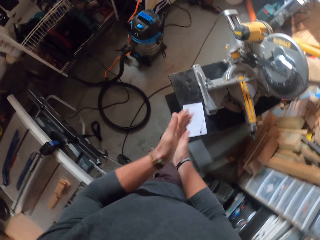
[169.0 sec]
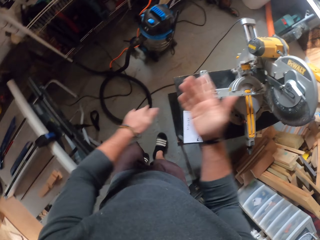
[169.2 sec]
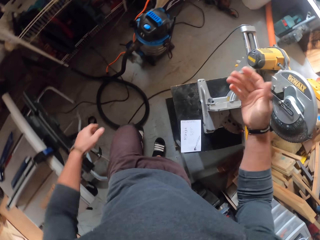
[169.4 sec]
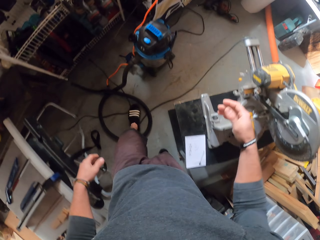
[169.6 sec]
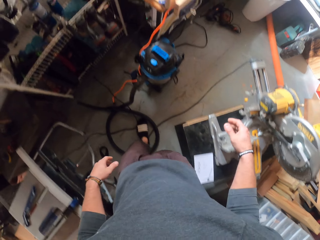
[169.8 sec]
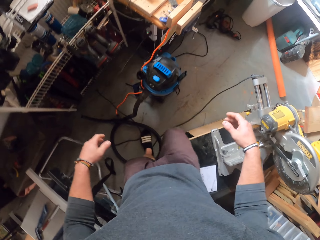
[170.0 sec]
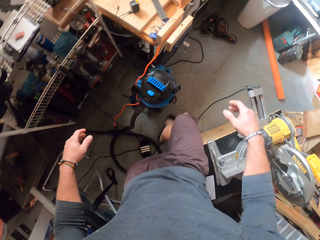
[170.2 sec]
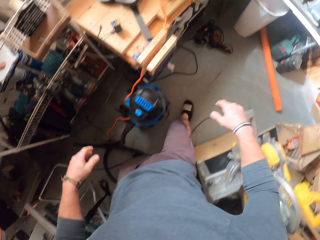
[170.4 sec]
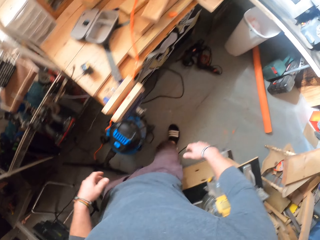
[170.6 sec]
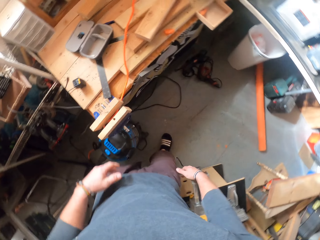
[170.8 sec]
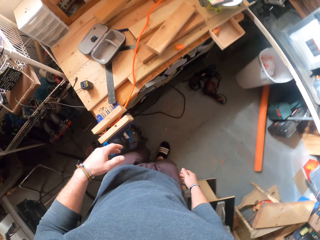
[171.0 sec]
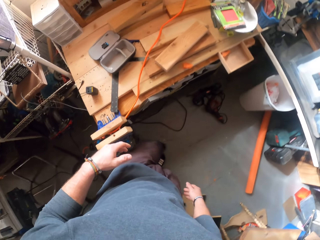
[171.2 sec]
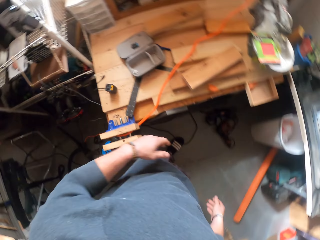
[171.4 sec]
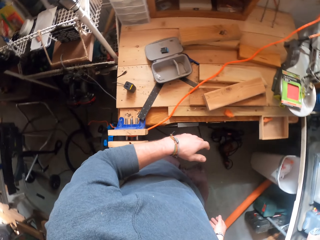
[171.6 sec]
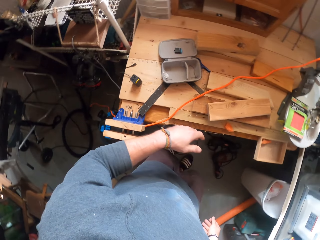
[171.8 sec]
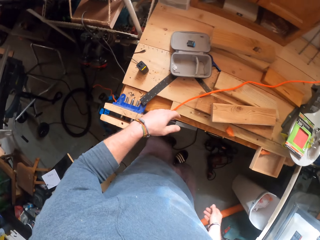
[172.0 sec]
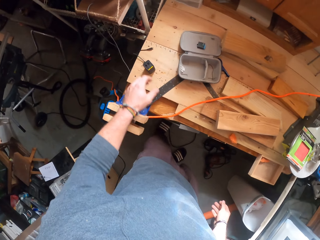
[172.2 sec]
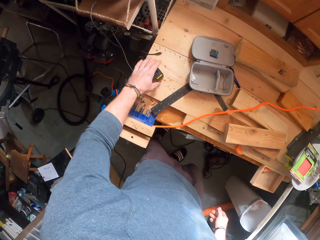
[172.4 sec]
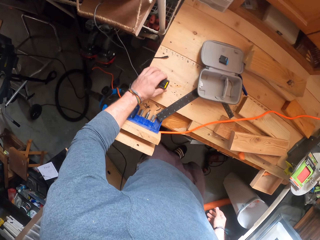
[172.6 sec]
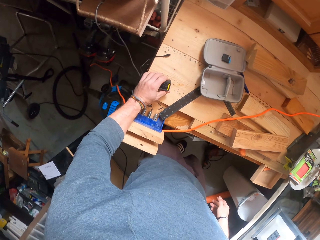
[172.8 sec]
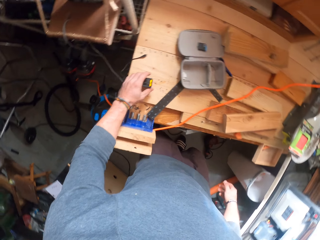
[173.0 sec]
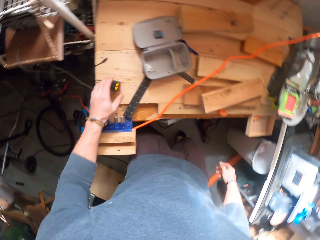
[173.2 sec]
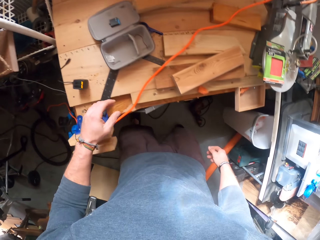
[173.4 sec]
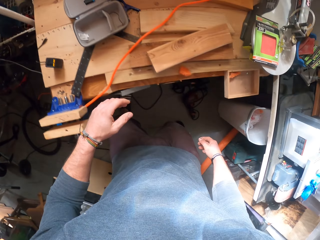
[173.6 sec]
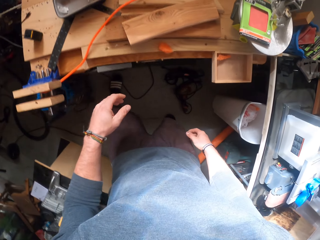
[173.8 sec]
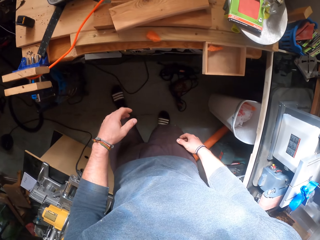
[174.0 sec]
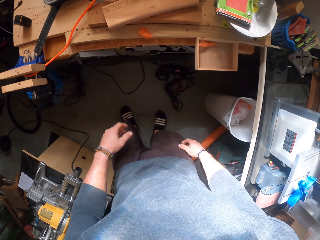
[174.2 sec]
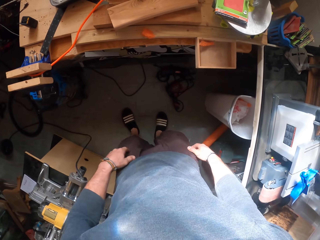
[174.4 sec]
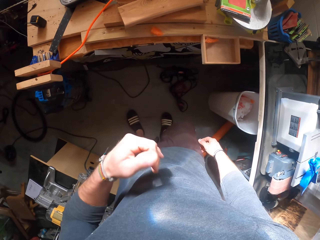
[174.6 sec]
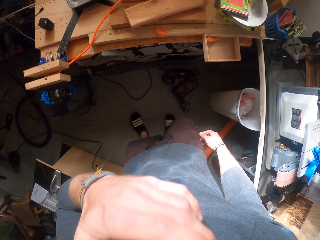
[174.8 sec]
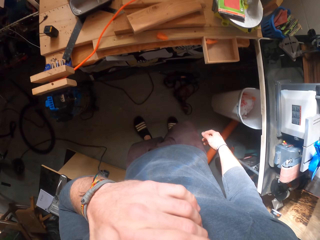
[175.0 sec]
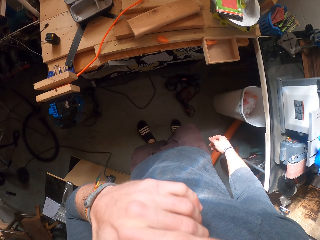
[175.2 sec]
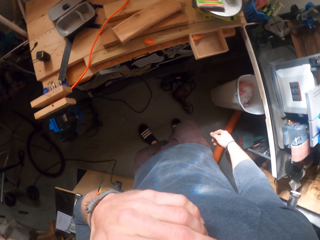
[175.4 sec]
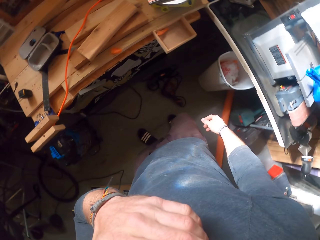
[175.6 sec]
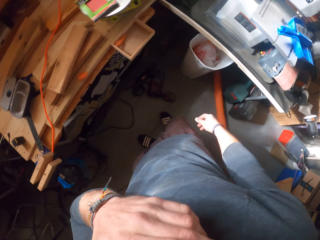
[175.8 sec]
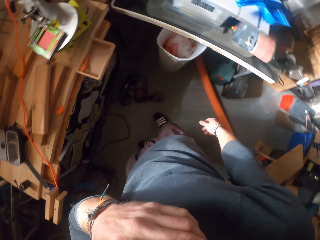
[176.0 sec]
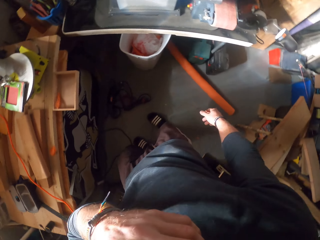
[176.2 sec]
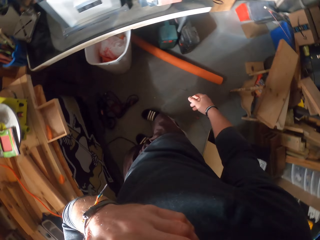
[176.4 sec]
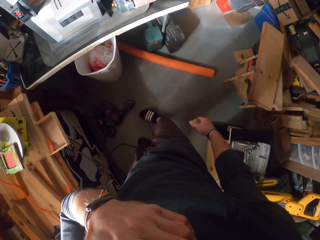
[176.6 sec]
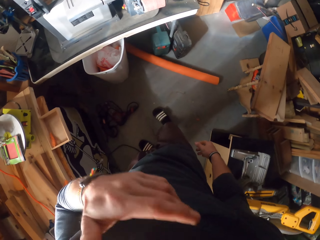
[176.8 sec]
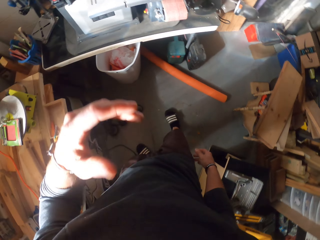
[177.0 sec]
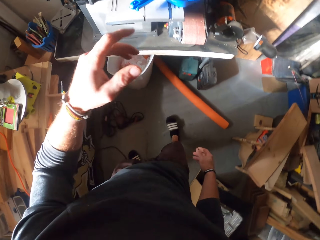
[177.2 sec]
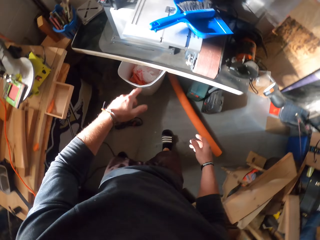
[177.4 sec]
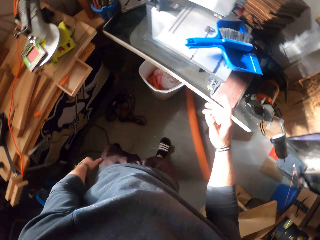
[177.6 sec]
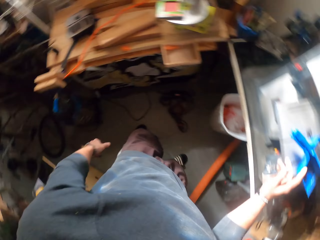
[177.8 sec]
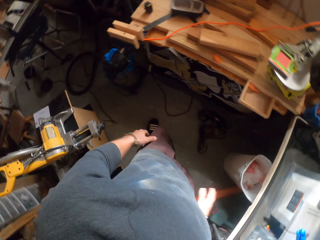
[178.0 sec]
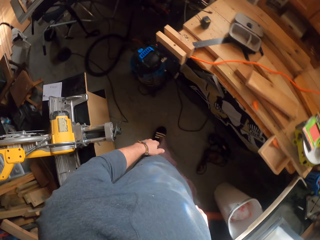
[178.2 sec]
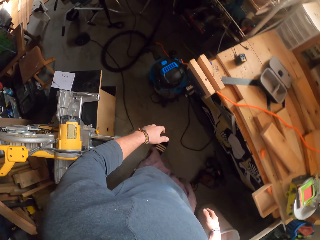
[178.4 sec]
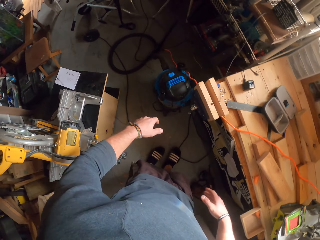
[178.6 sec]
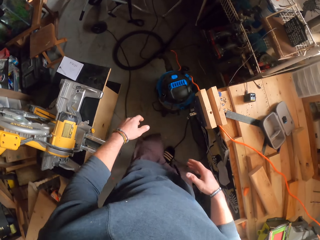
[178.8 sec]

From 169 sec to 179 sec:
The camera wearer rubs both hands together and walks around. He moves an adaptor on a table with his left hand. He touches a power lockout. He looks around.

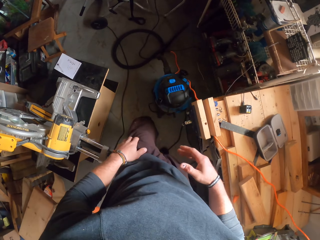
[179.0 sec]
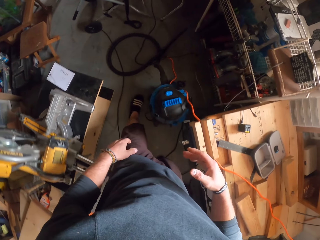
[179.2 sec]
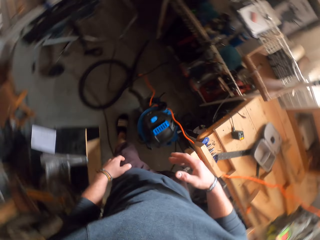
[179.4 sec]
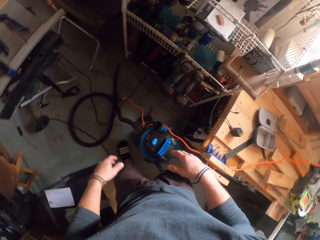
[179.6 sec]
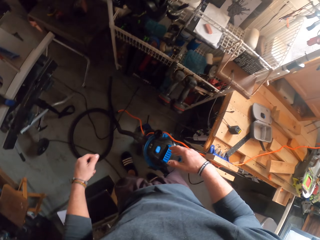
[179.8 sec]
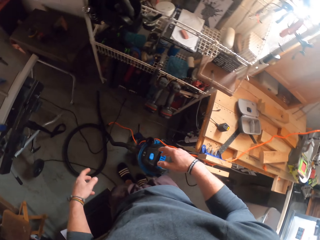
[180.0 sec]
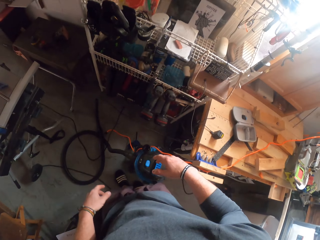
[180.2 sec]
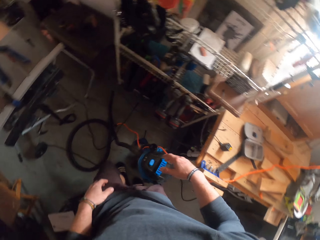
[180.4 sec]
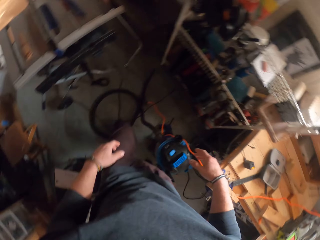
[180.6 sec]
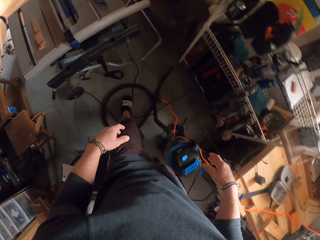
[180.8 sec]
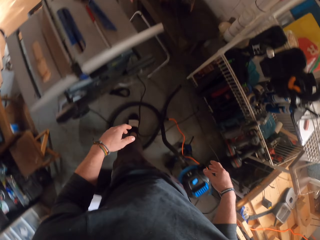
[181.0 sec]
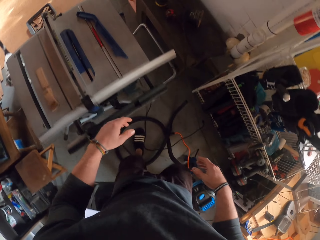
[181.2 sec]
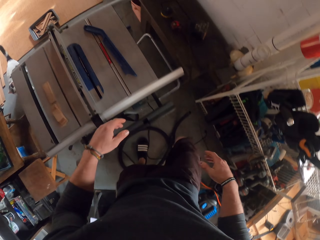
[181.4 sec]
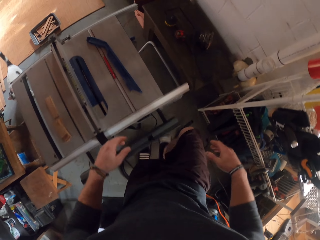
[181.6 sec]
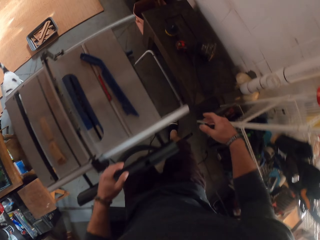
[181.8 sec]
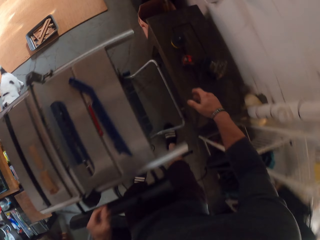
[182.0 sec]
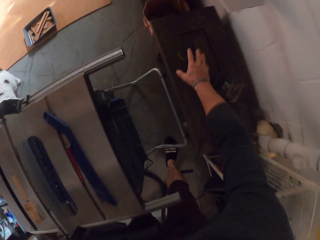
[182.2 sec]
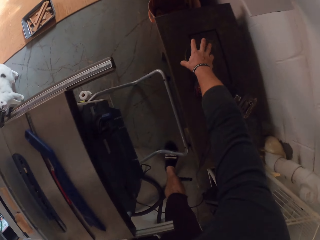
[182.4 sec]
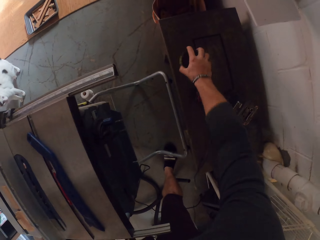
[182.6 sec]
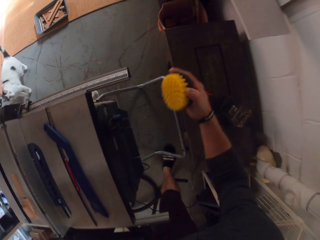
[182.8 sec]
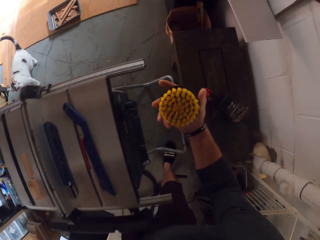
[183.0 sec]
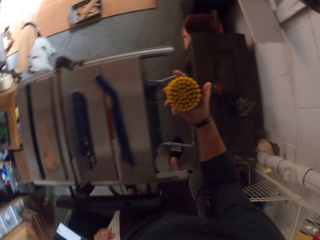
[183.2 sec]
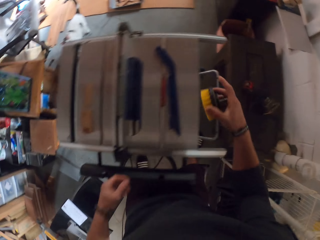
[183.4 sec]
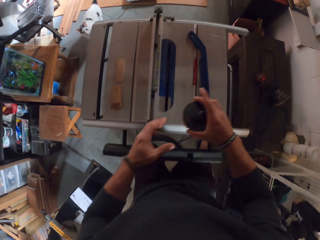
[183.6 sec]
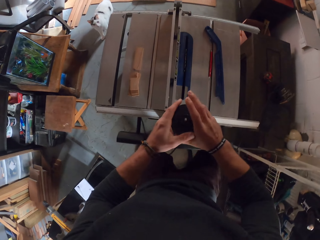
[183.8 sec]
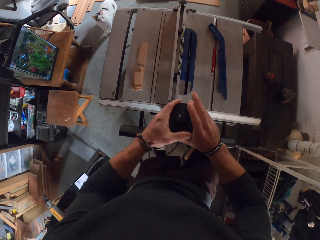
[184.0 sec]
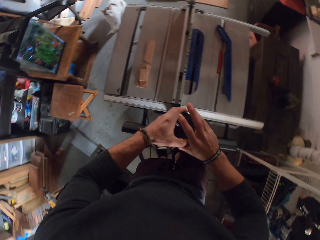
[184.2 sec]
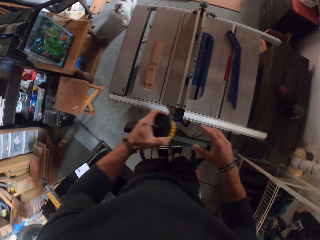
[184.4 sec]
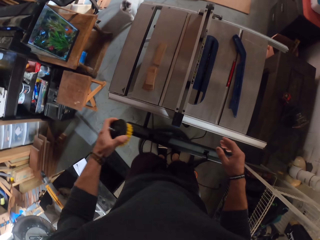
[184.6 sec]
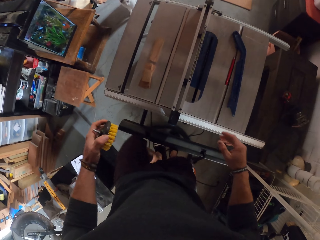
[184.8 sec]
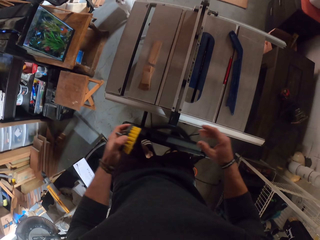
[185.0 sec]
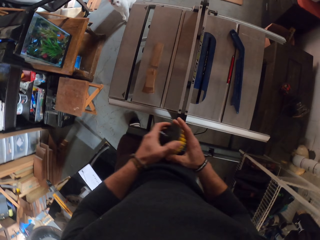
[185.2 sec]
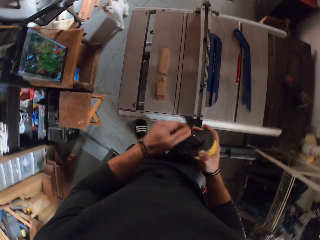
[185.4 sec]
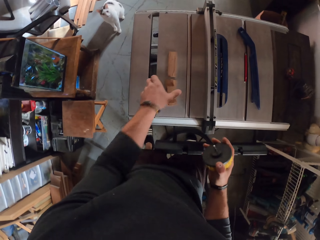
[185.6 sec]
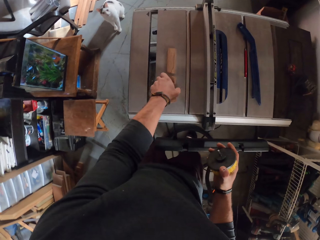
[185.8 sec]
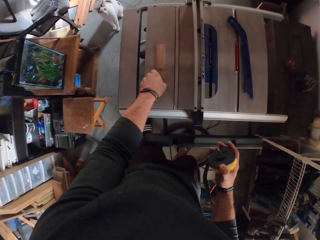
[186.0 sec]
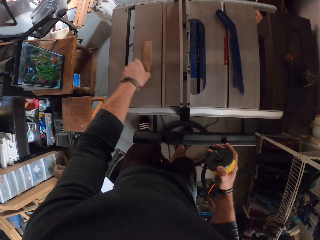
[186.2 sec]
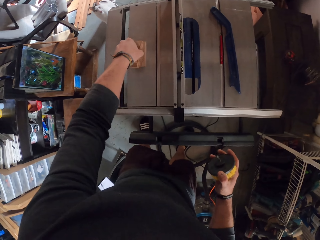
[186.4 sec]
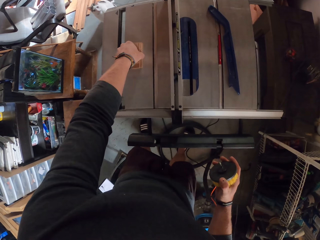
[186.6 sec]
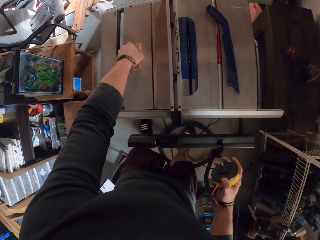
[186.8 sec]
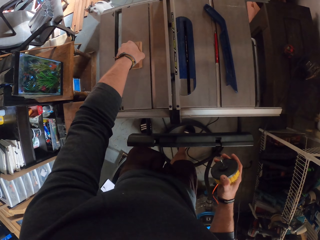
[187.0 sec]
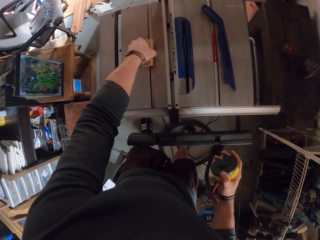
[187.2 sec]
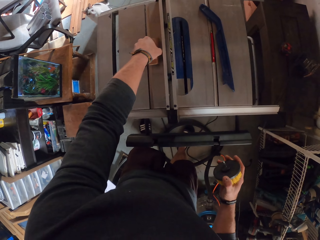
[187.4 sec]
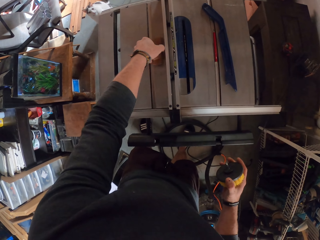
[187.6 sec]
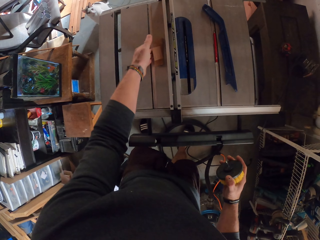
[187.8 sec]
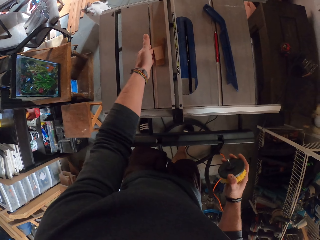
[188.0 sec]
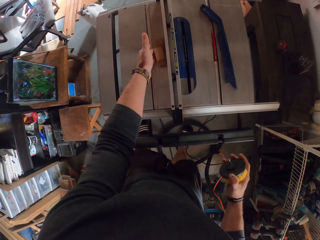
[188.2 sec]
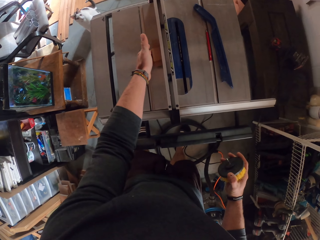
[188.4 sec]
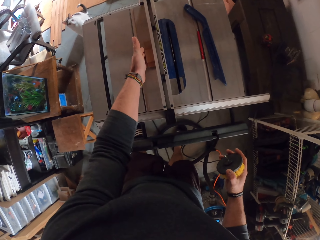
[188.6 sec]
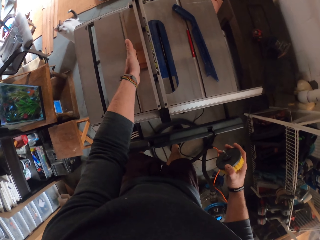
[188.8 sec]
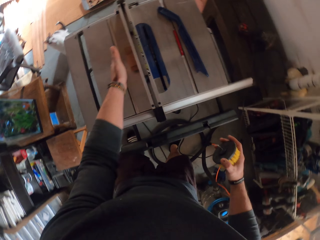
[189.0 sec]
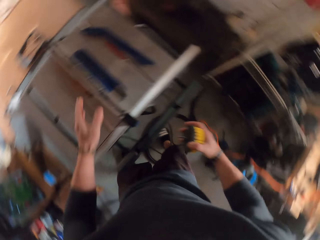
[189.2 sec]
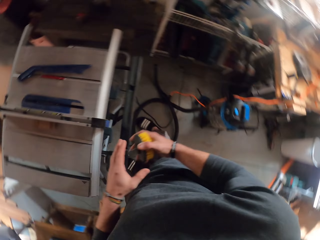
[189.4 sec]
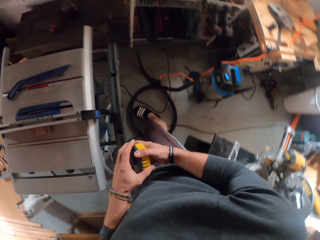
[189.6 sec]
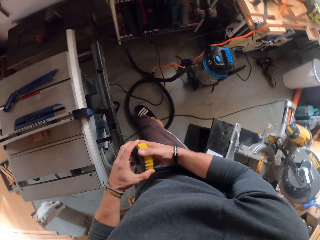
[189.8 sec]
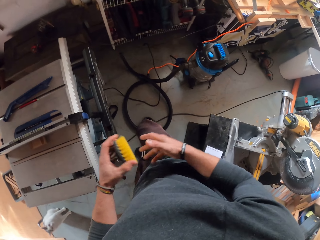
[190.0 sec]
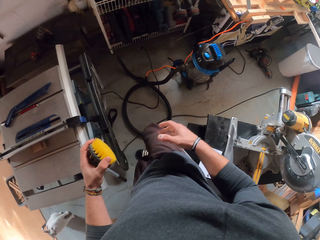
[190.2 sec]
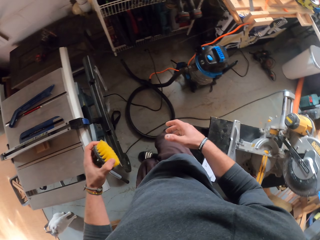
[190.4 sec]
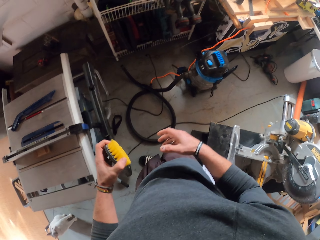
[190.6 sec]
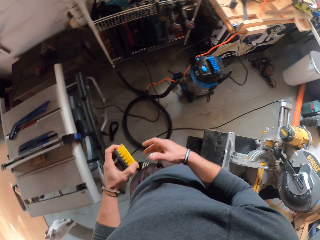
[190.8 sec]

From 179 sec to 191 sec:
The camera wearer walks around. He grabs a brush from a bench with his right hand. He passes the brush to his left hand. He passes the brush from his left hand to his right hand. He moves two wooden pieces aside on a table saw with his left hand. He passes the brush to his left hand. He holds the brush with both hands. He looks around.
